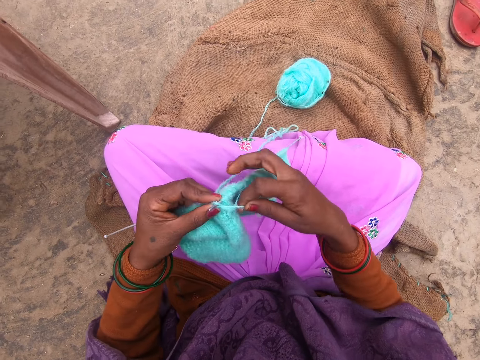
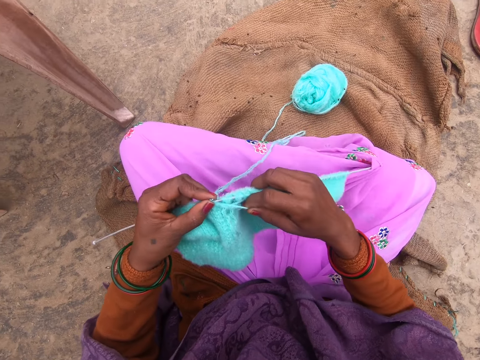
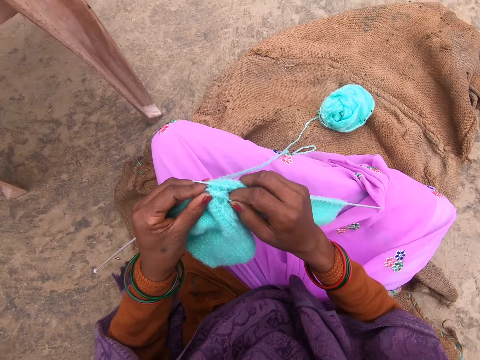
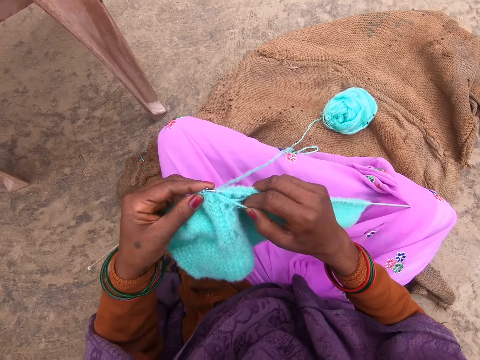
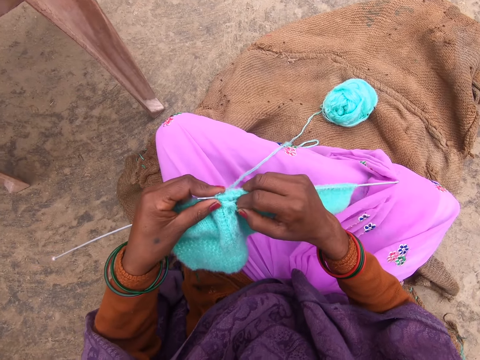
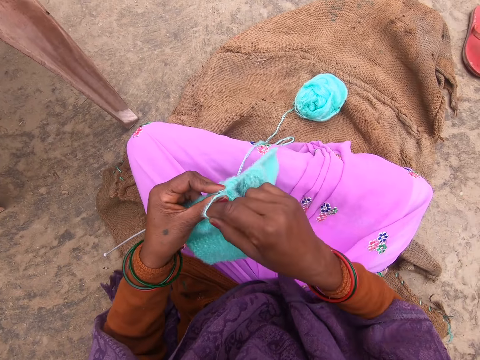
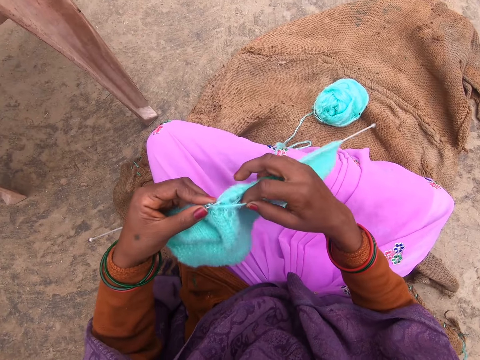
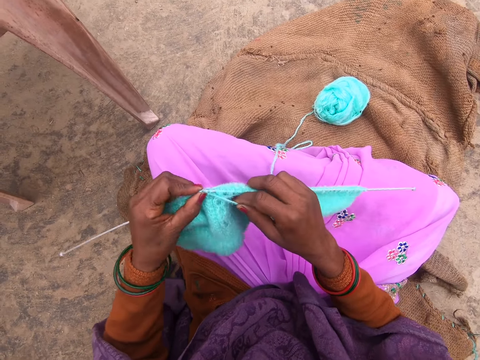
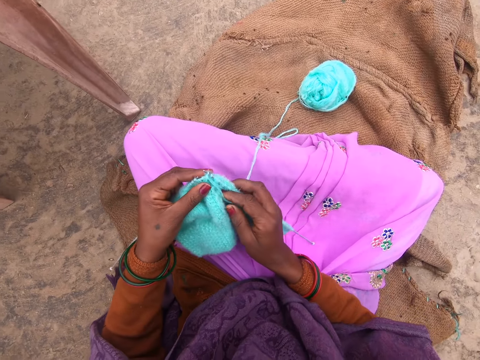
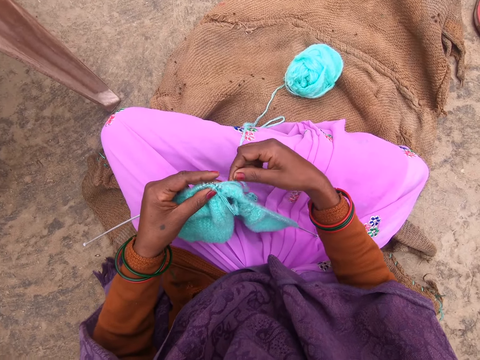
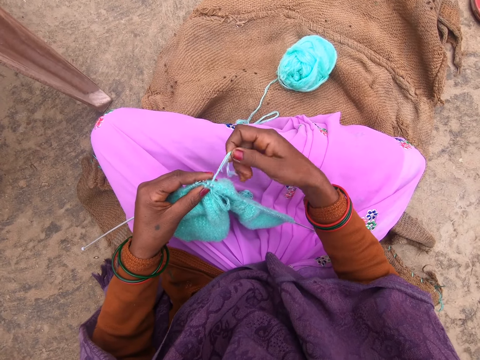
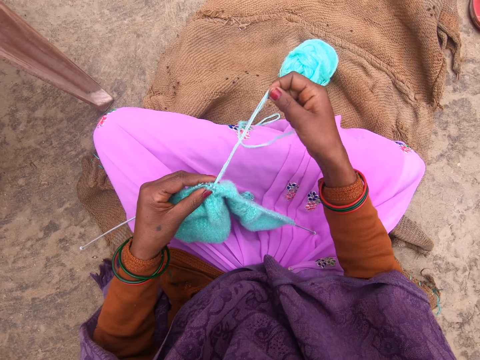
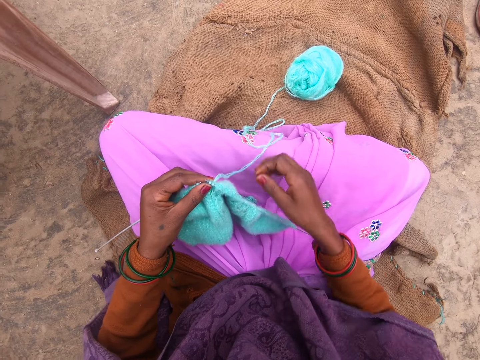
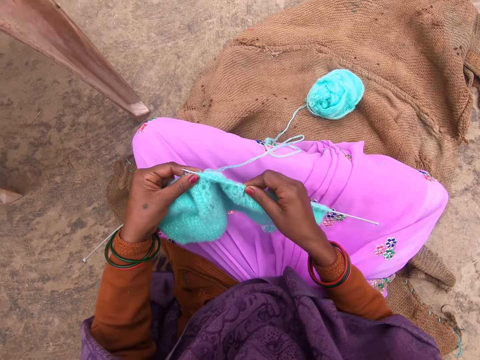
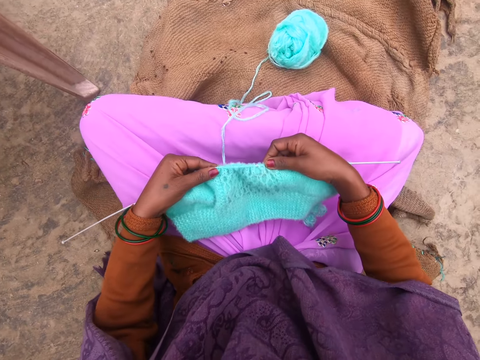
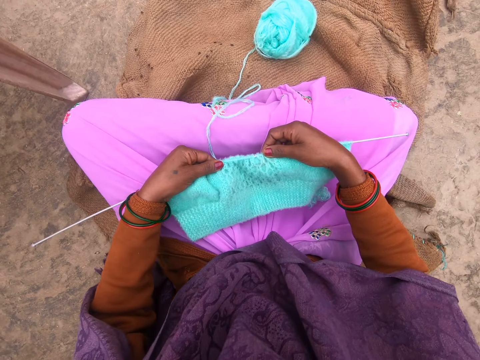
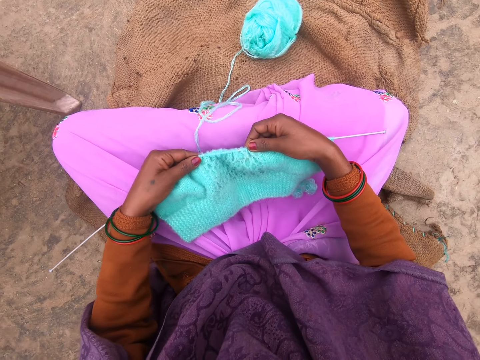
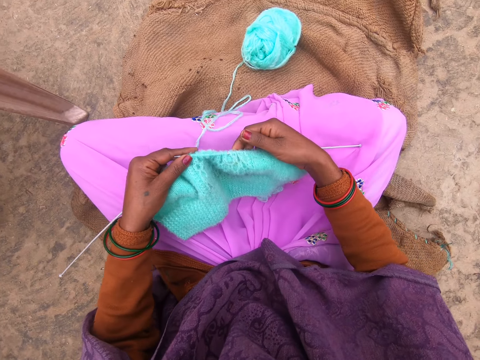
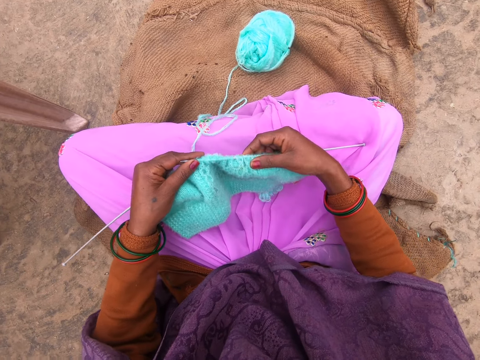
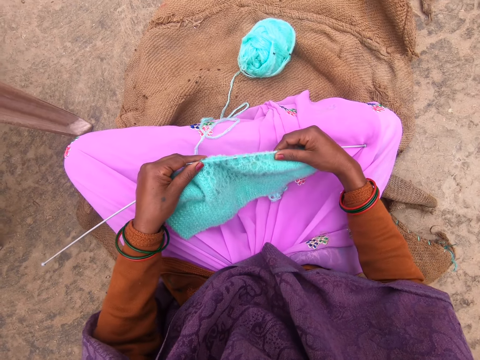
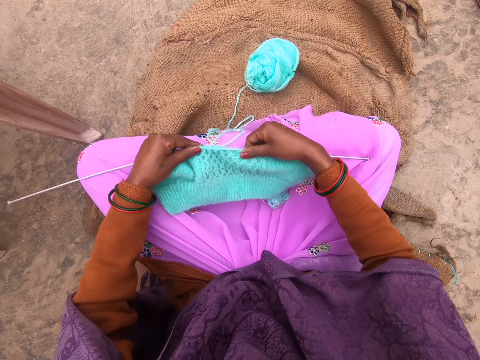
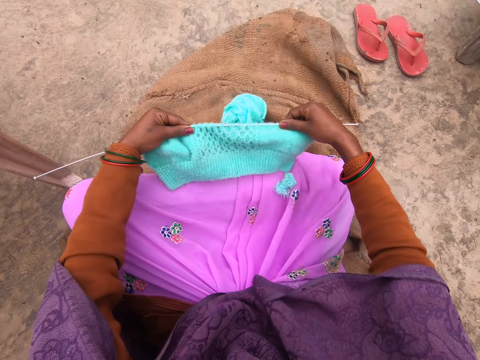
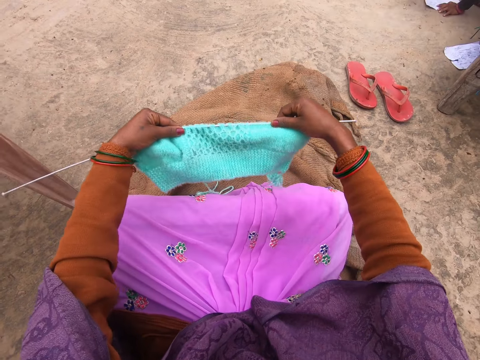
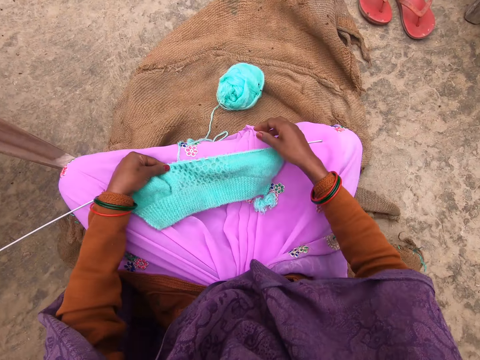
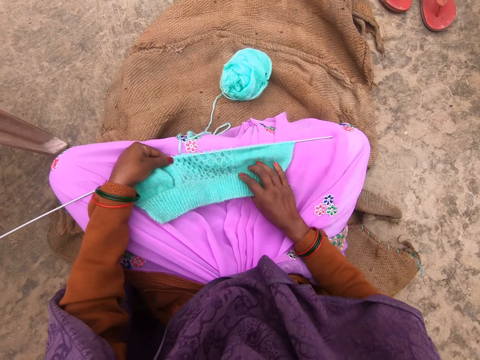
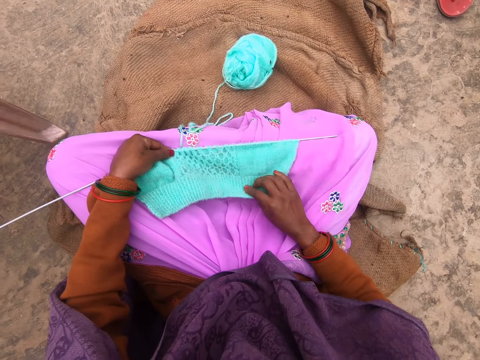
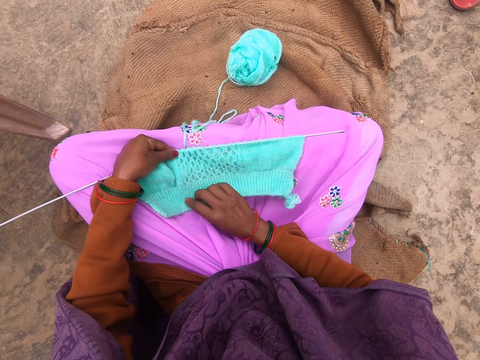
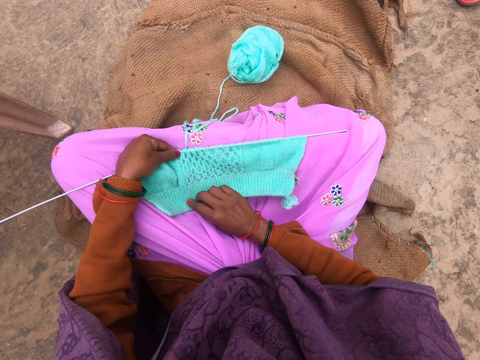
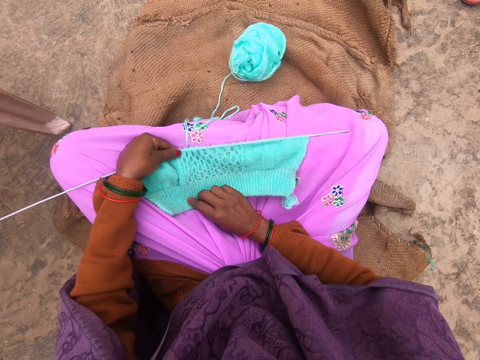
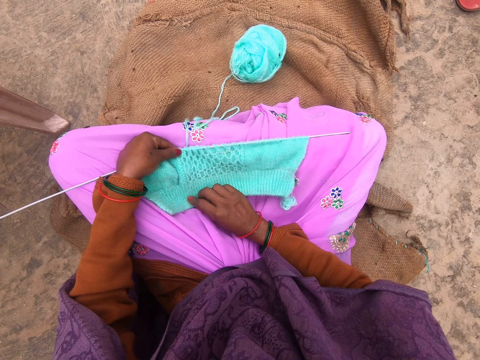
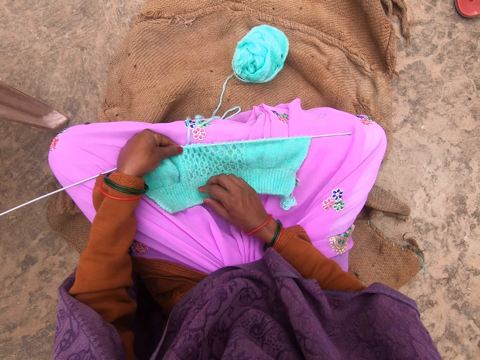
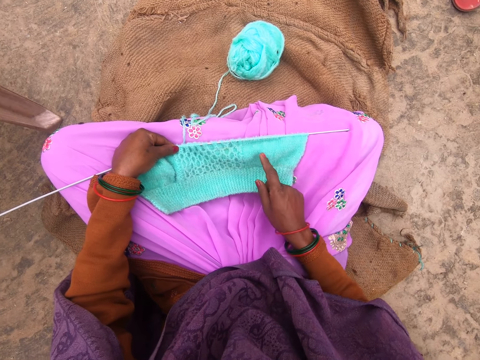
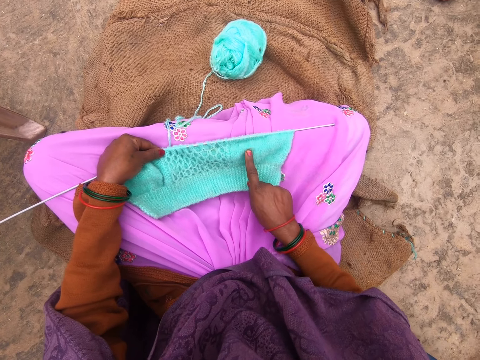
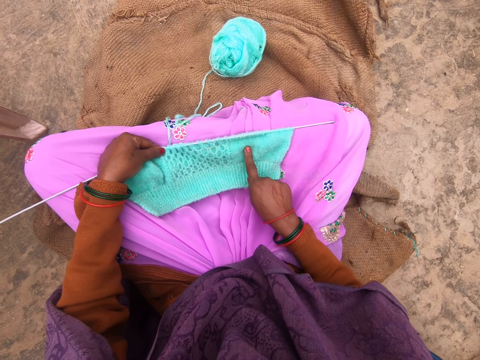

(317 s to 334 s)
The camera wearer knits the fabric with the knitting needles. She rolls the yarn around a knitting needle. She knits the fabric with the knitting needles. She pulls the yarn. She checks the fabric. She adjusts the fabric. She lifts the fabric. She drops the fabric on her legs. She checks the fabric.

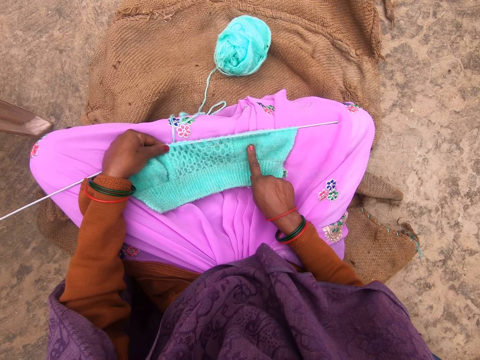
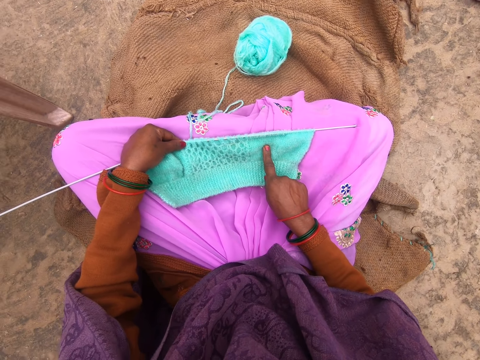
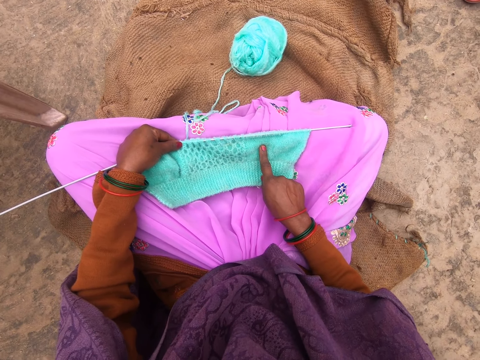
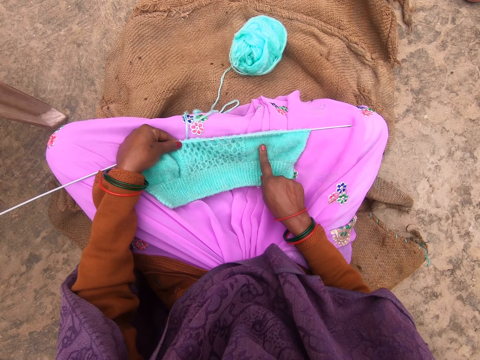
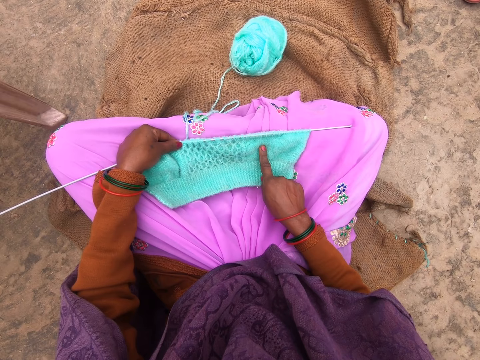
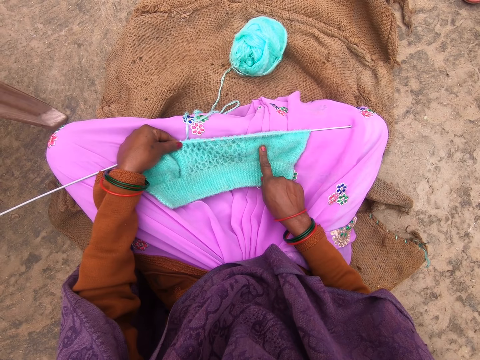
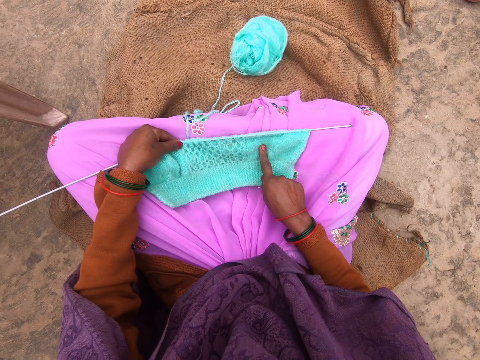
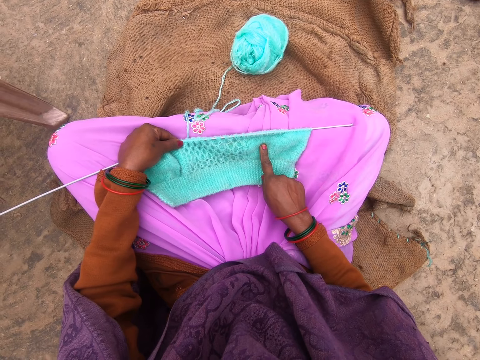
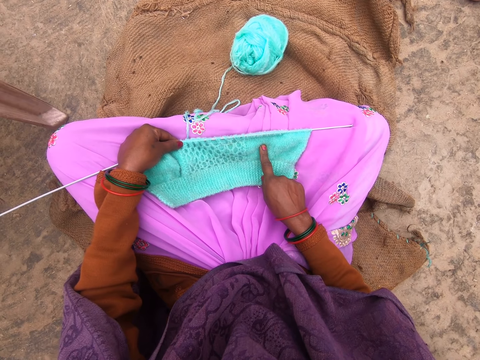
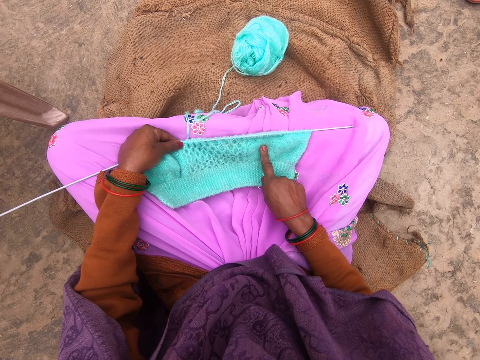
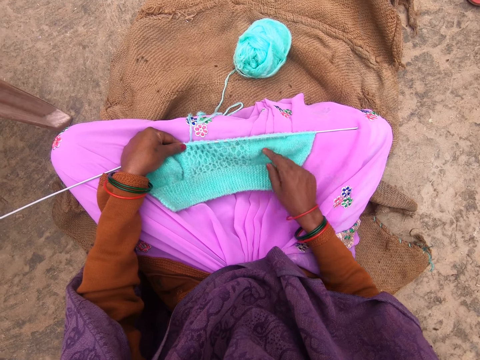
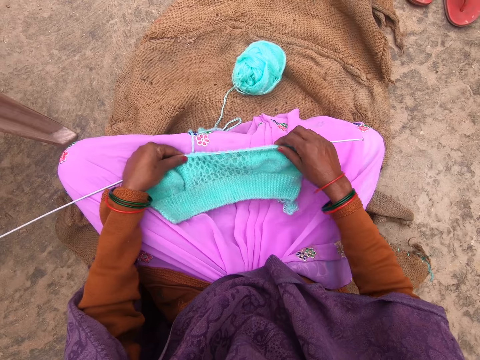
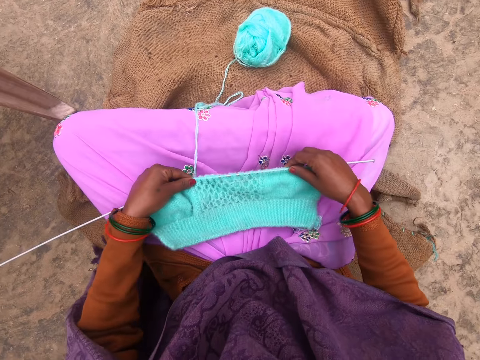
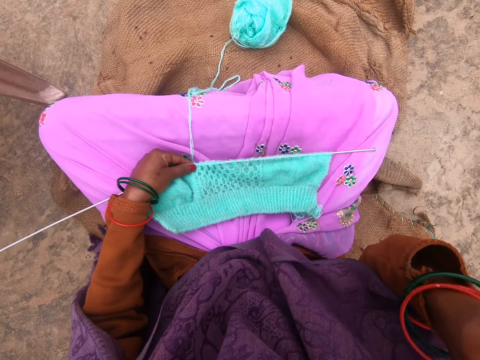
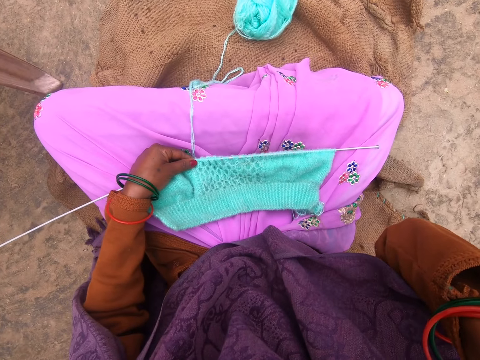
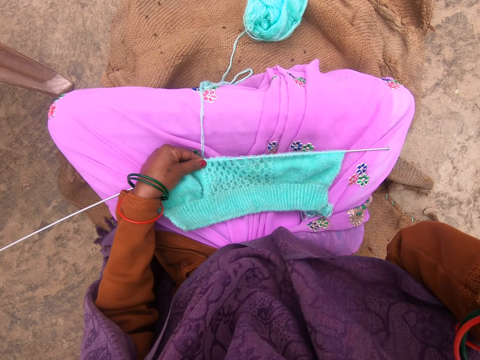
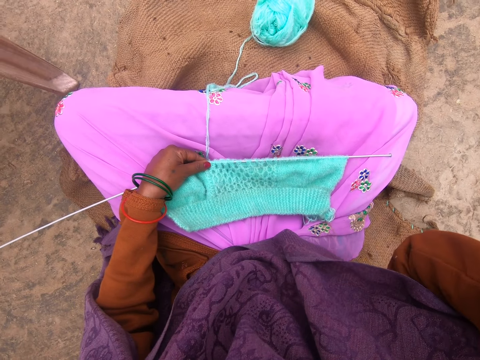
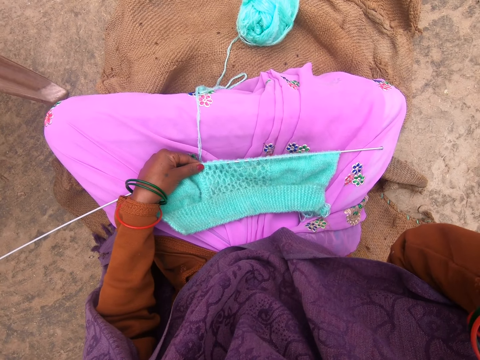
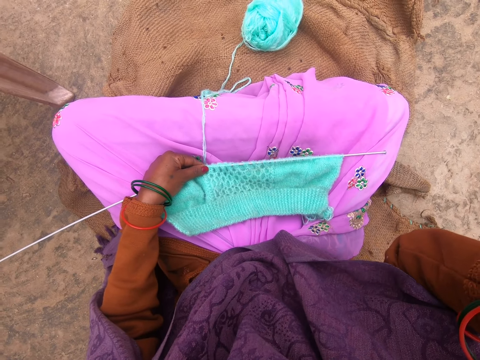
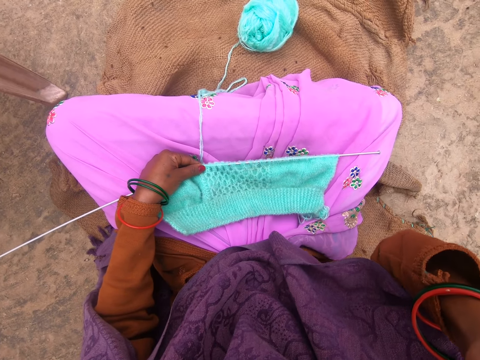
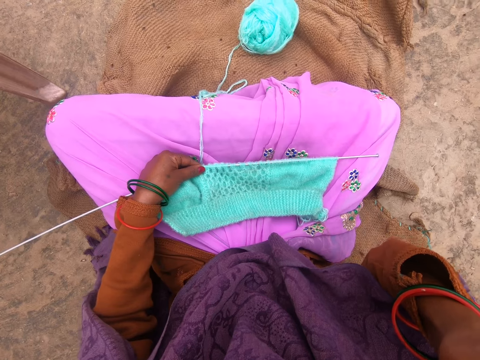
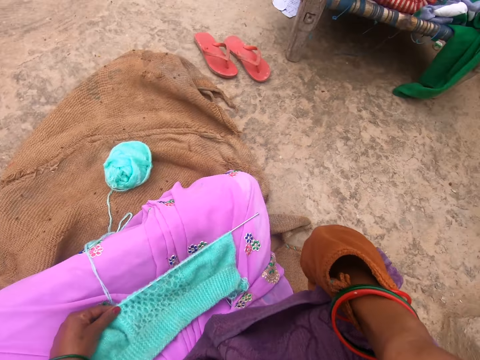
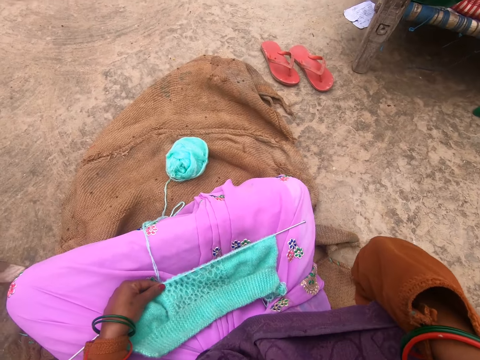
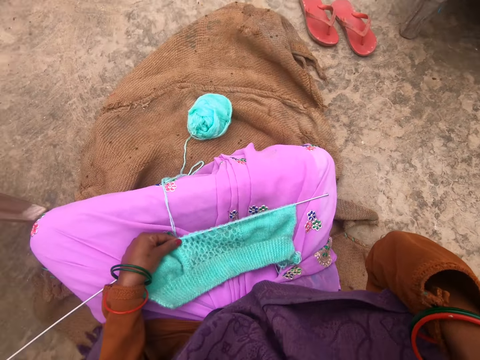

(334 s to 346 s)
The camera wearer moves the fabric on her legs. She lifts the fabric. She lifts her right hand. She touches her head camera. She looks around.
